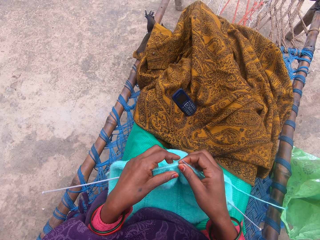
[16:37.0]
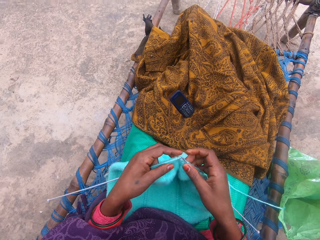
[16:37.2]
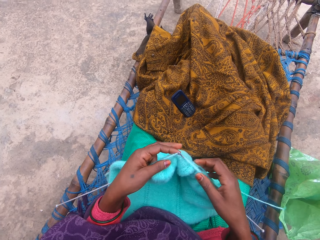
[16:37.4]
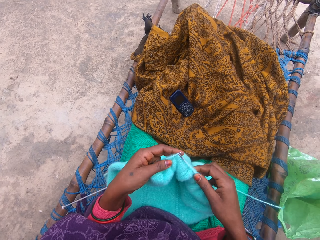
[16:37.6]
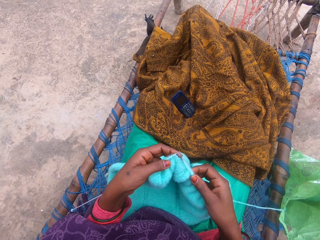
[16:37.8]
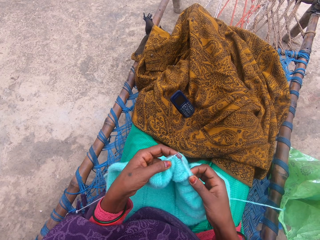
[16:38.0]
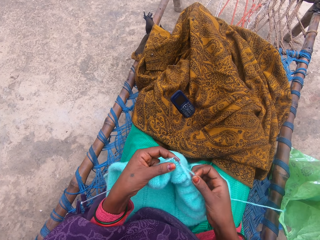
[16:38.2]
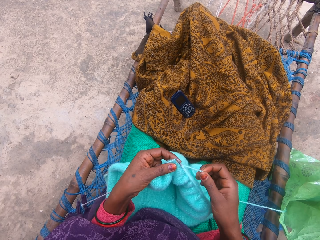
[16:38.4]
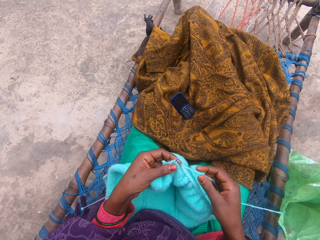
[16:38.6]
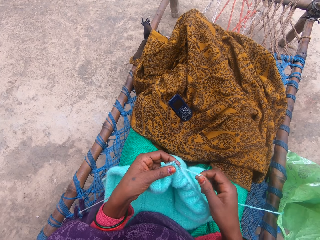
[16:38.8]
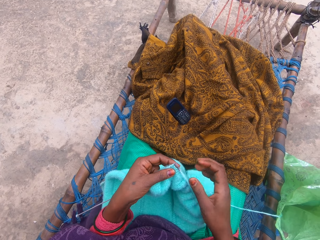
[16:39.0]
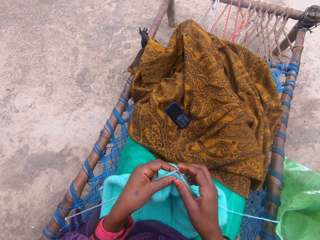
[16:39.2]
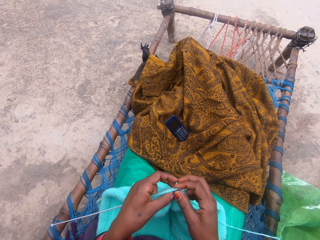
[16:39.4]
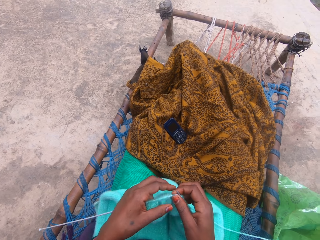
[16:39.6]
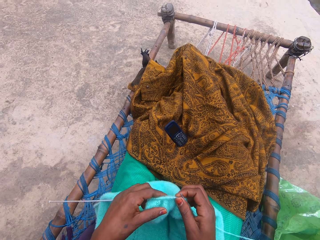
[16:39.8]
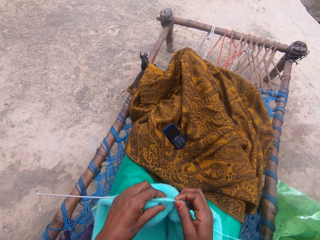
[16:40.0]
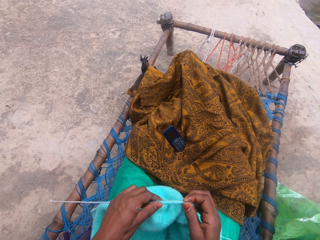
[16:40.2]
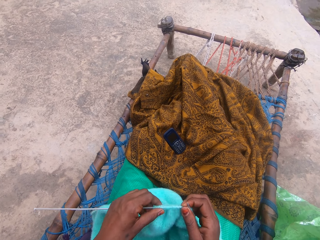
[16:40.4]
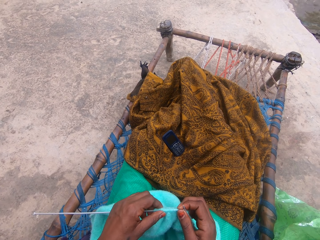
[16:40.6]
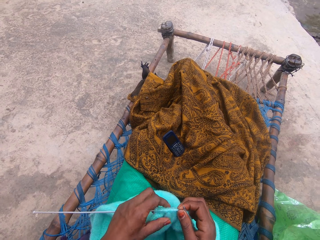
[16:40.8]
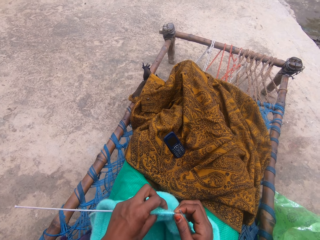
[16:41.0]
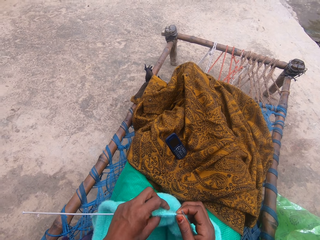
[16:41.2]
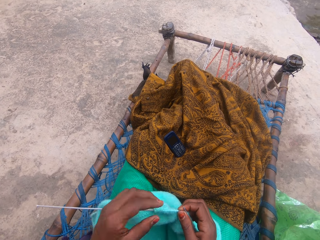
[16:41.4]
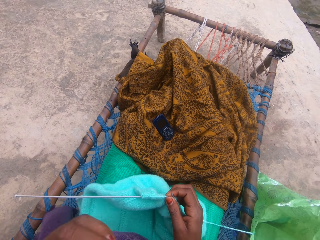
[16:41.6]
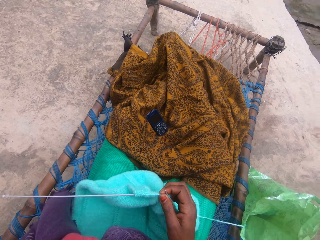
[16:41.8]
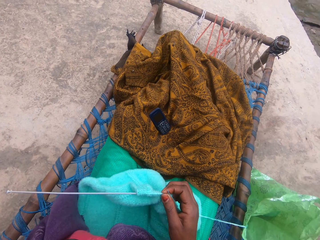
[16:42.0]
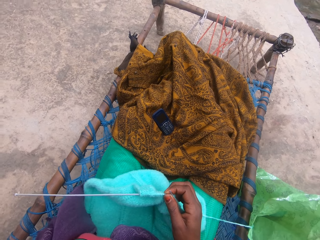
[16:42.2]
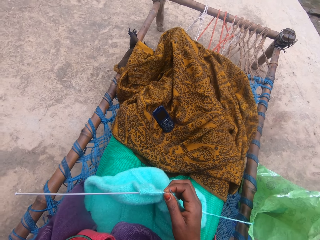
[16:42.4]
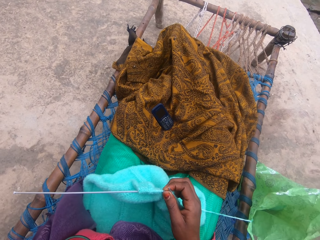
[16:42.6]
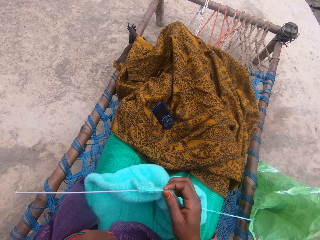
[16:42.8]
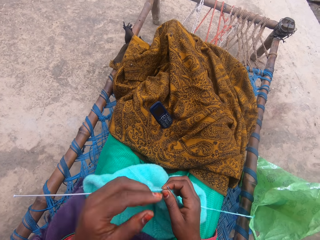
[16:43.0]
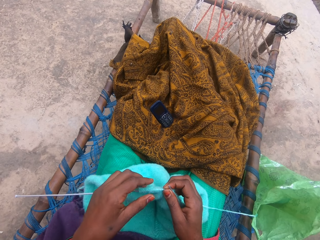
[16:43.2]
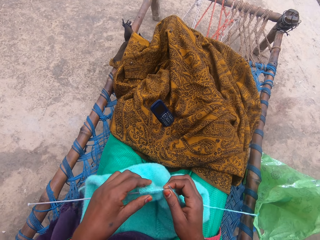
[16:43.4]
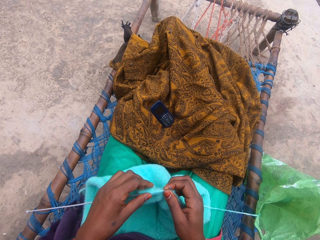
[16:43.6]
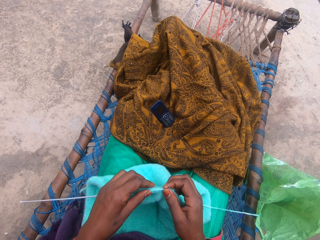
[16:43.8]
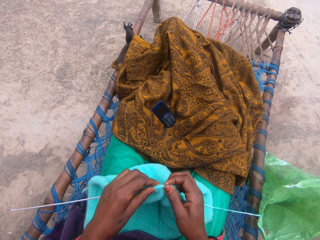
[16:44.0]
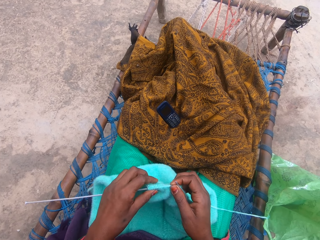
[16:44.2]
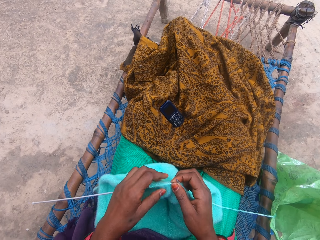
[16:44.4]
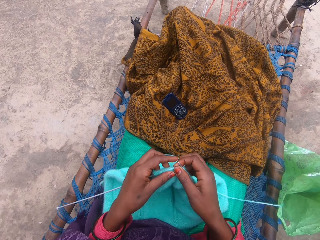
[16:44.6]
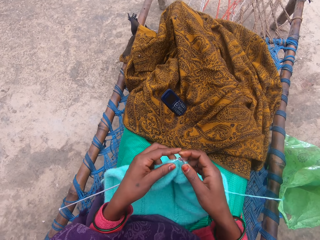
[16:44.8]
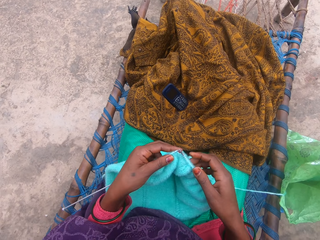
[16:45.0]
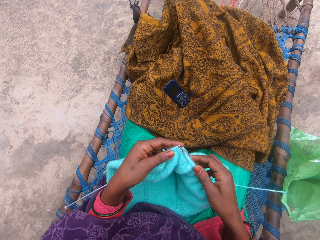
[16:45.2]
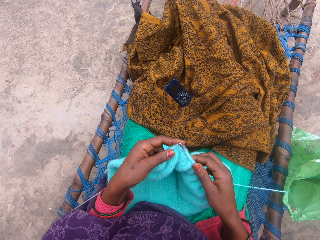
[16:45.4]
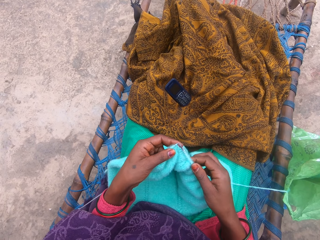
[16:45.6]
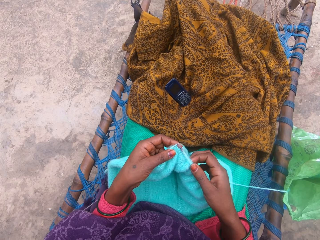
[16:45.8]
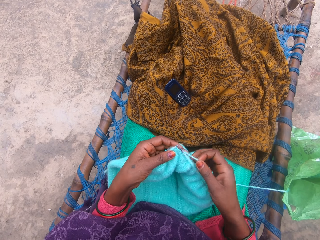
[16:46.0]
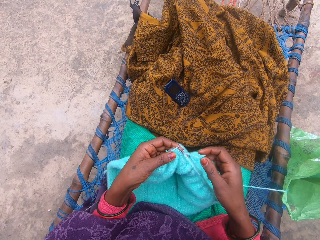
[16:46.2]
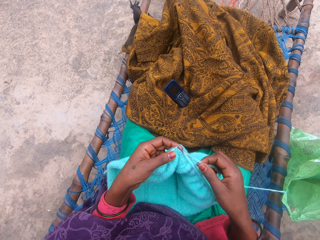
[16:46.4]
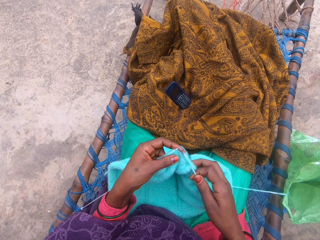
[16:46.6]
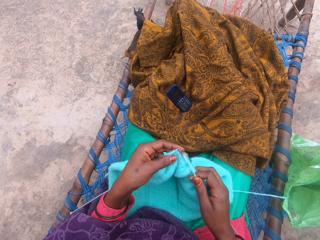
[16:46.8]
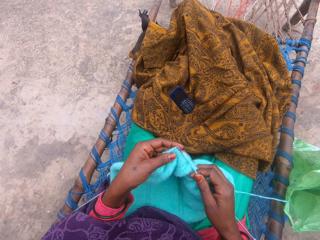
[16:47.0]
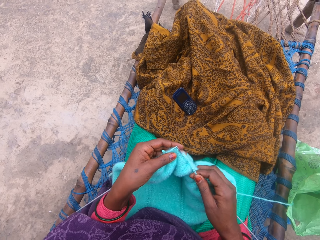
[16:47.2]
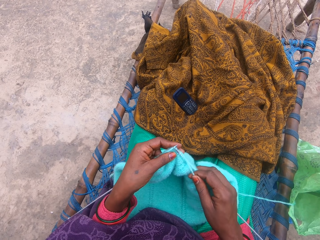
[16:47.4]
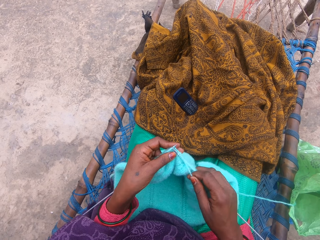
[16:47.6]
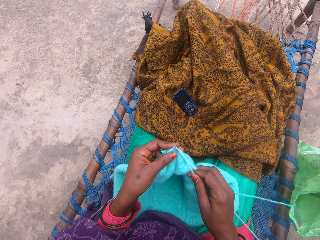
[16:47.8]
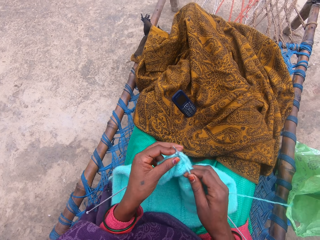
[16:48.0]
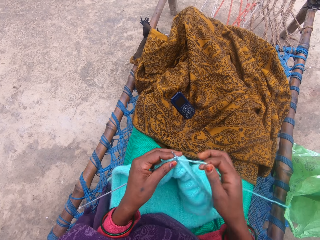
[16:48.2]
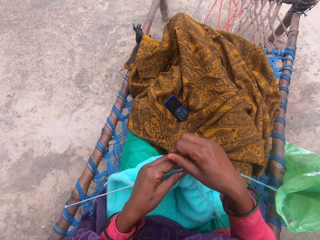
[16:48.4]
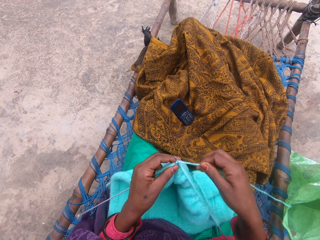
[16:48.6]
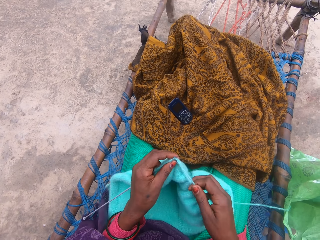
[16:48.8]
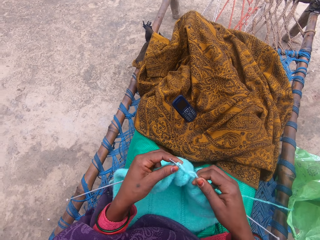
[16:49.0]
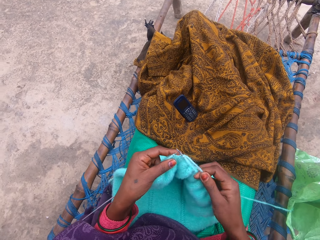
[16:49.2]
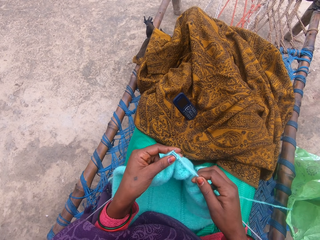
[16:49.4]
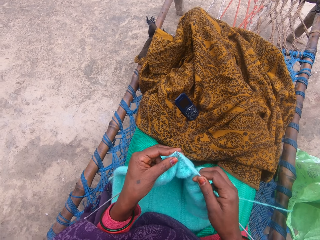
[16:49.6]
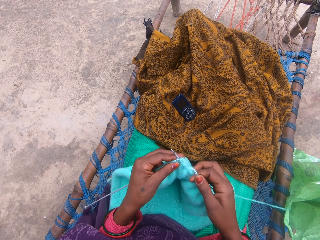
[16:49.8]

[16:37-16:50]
The camera wearer holds the thread.

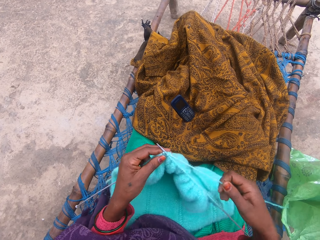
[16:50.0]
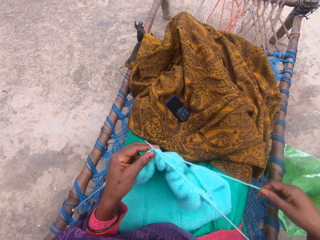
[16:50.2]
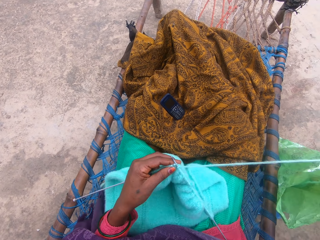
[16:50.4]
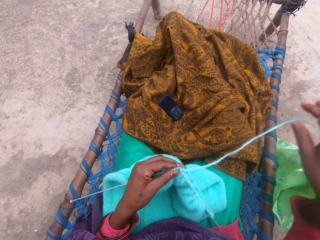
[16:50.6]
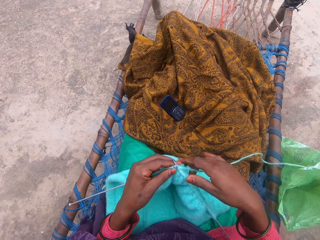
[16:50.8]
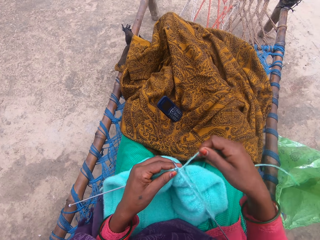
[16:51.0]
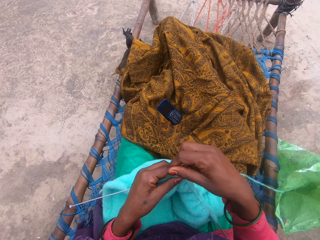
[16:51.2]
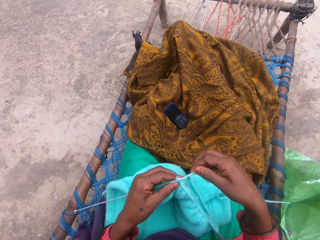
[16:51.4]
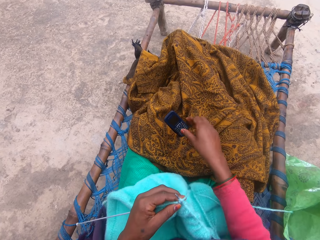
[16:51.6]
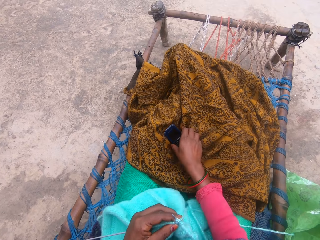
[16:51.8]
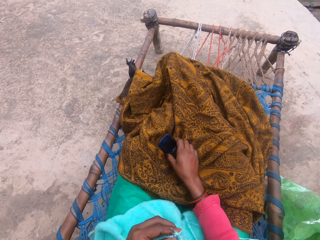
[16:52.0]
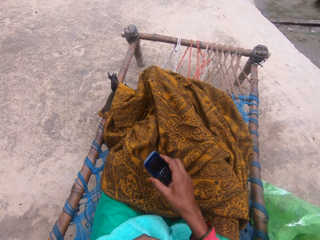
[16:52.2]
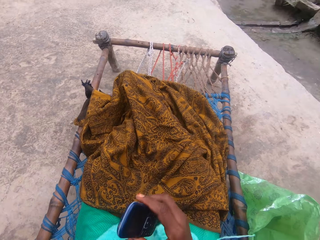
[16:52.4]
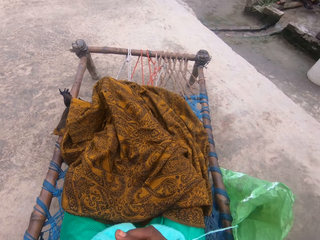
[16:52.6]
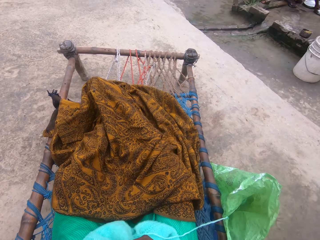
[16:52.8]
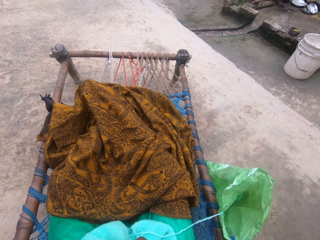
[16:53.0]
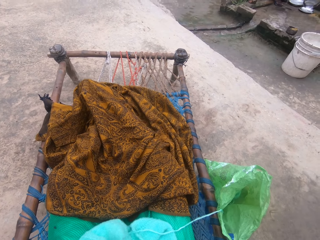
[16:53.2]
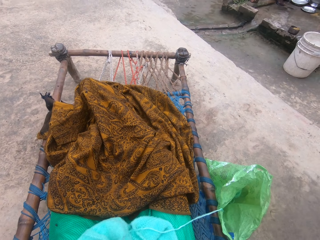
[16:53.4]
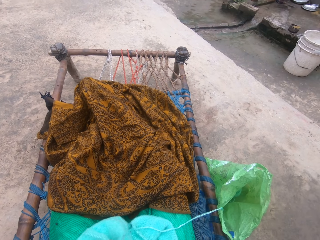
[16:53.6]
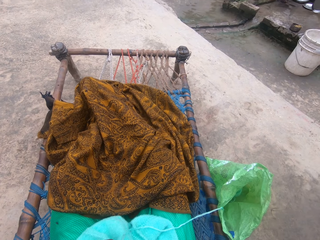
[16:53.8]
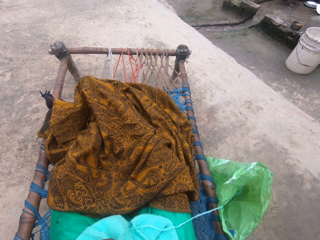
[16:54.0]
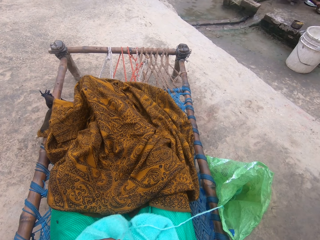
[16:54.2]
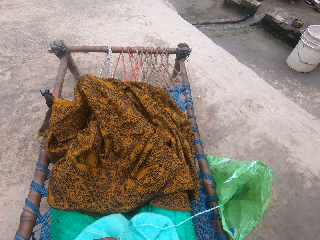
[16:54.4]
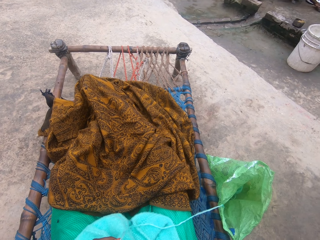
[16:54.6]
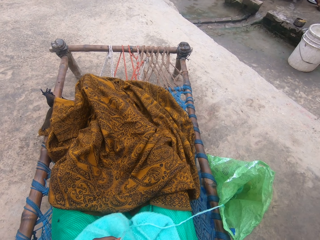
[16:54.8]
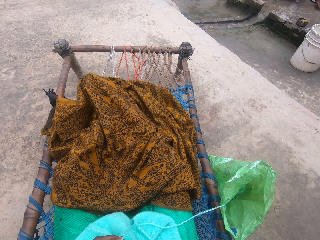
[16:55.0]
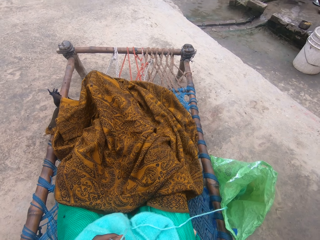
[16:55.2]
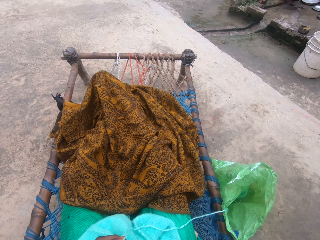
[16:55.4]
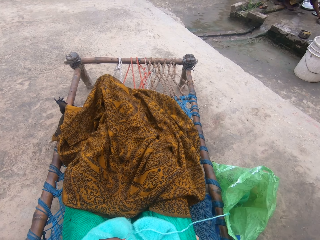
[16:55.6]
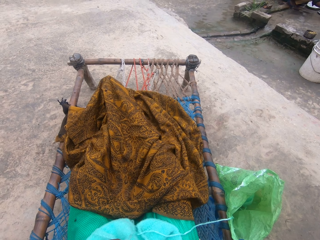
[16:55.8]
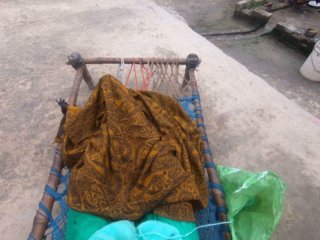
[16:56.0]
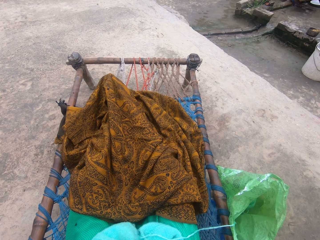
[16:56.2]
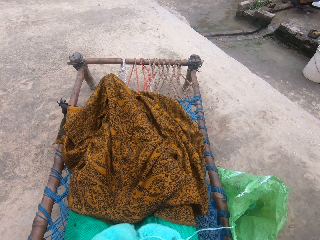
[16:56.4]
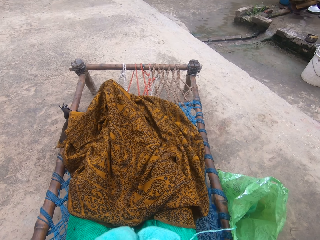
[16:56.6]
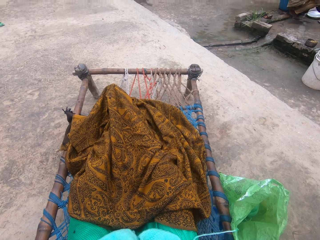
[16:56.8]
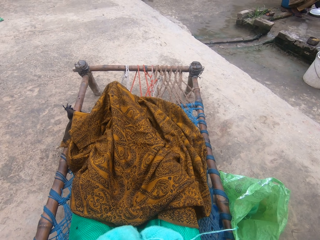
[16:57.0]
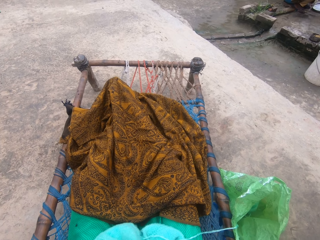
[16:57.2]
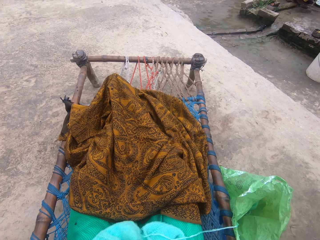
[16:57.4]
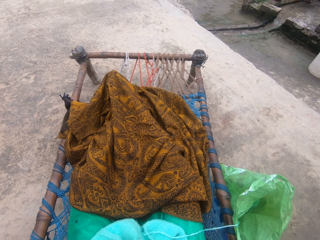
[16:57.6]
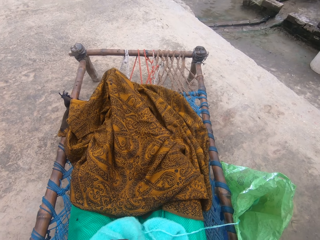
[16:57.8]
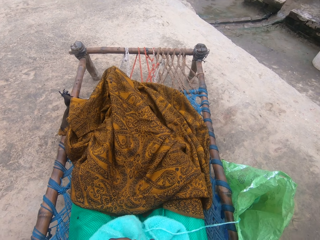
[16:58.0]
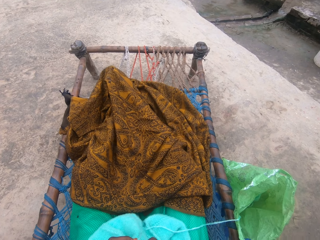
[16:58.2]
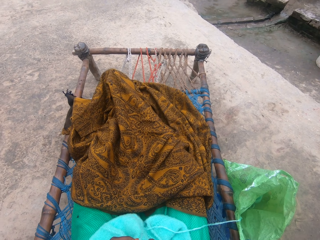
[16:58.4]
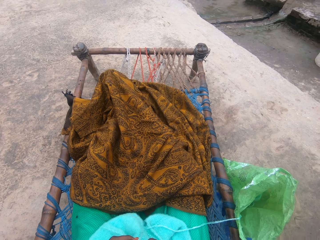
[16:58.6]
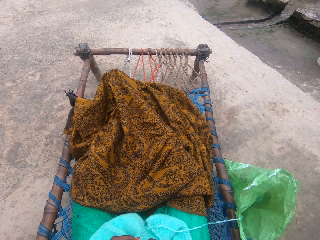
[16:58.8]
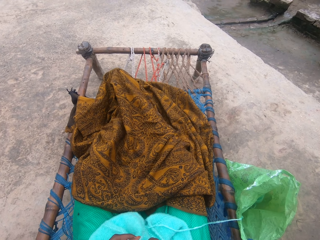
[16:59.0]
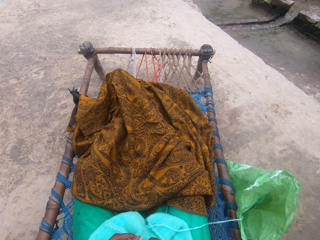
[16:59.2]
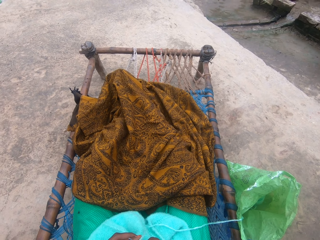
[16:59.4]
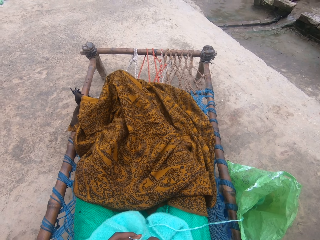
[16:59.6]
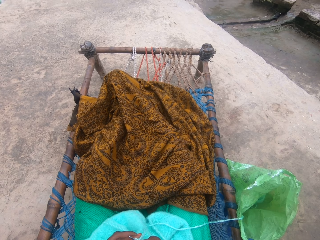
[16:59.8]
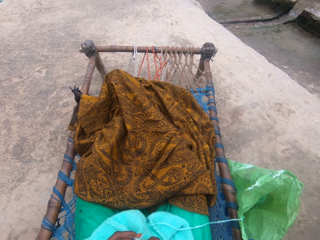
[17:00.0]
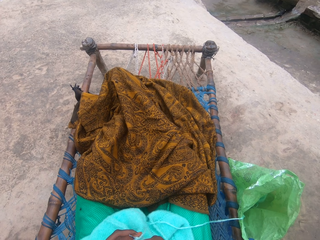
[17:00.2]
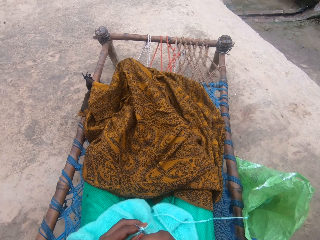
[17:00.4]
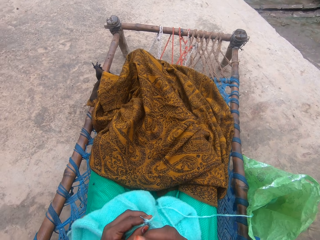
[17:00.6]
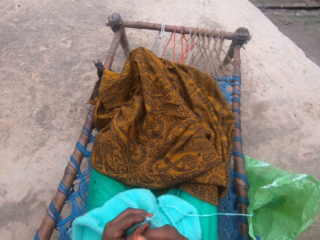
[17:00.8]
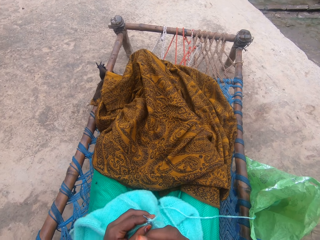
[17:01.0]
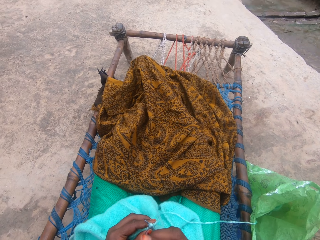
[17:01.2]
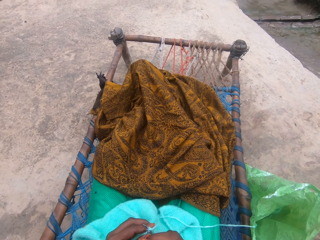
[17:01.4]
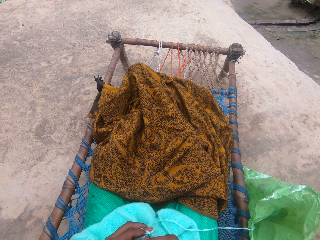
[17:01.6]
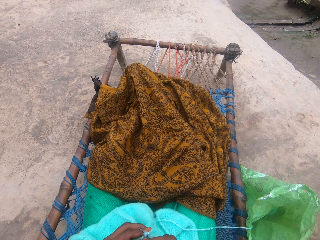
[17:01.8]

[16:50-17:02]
The camera wearer stretches the thread. She carries the phone on her blanket. She holds the phone.
